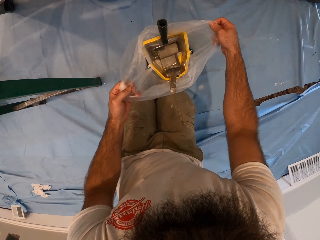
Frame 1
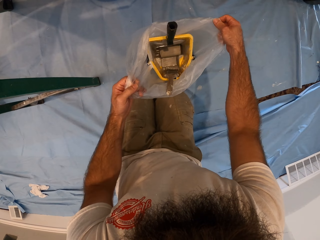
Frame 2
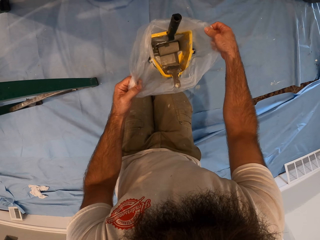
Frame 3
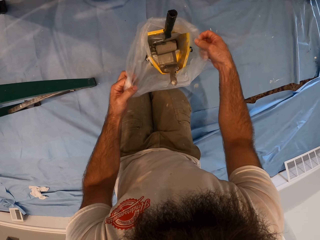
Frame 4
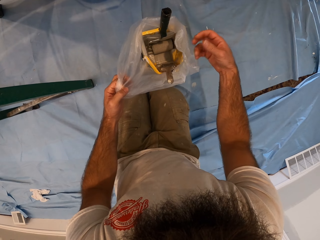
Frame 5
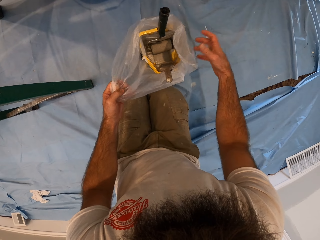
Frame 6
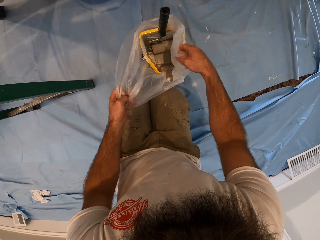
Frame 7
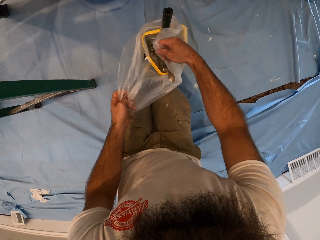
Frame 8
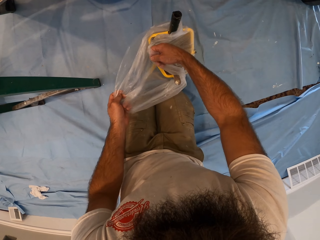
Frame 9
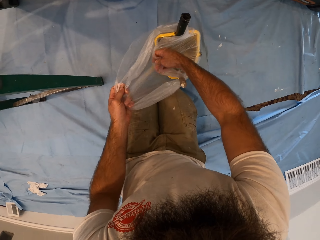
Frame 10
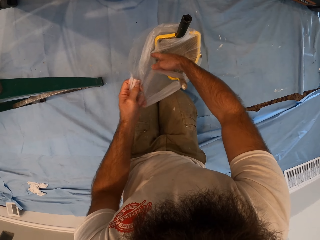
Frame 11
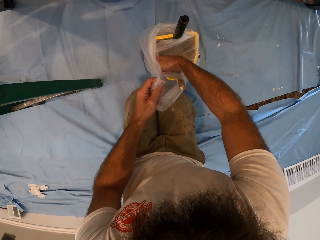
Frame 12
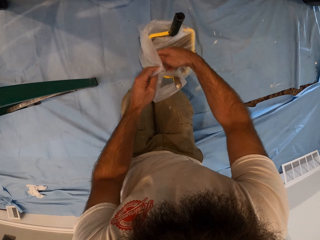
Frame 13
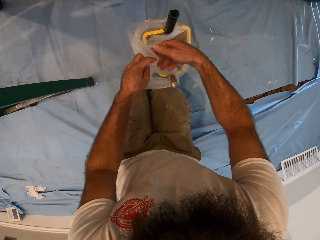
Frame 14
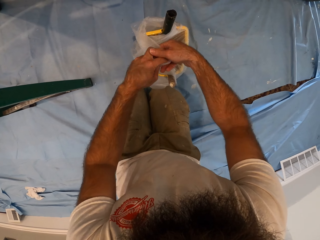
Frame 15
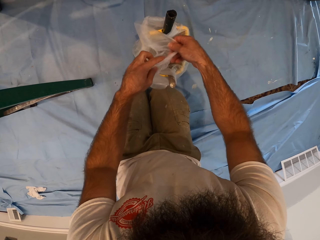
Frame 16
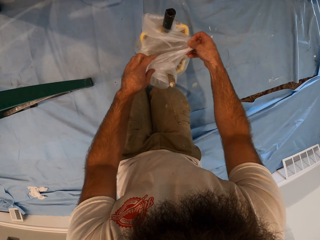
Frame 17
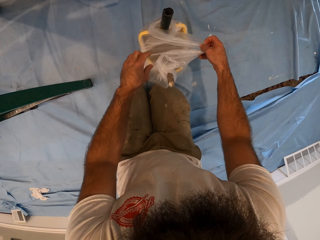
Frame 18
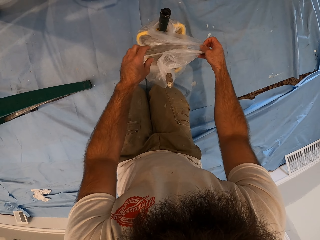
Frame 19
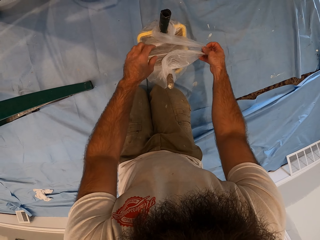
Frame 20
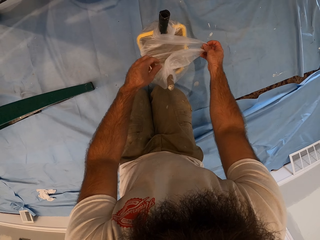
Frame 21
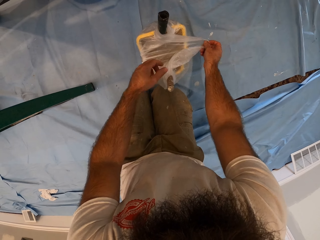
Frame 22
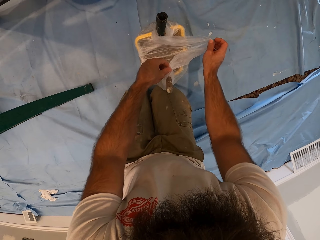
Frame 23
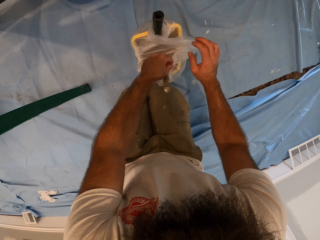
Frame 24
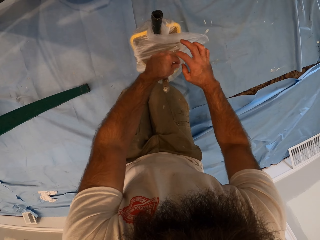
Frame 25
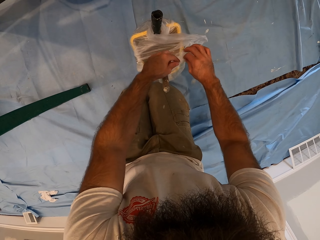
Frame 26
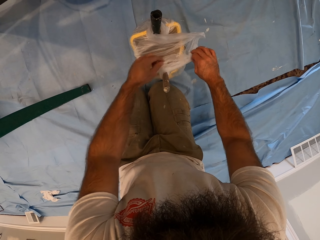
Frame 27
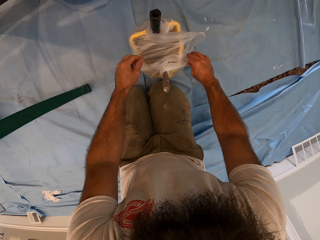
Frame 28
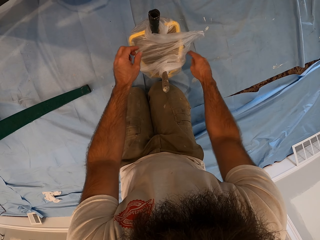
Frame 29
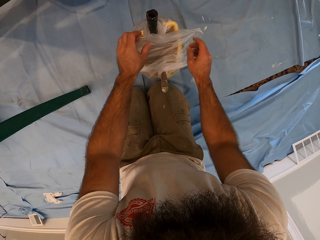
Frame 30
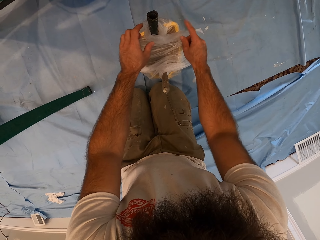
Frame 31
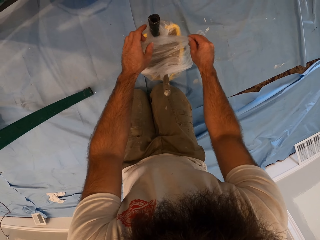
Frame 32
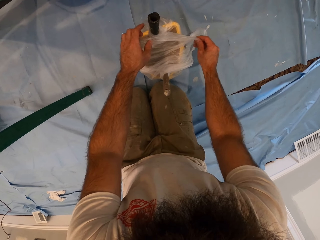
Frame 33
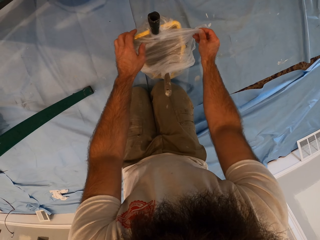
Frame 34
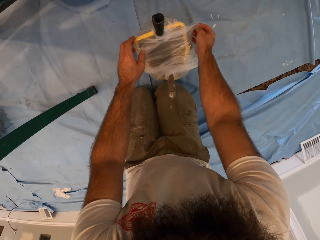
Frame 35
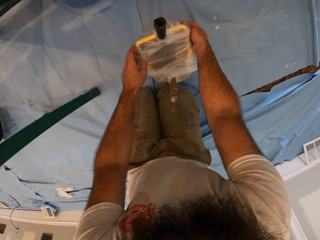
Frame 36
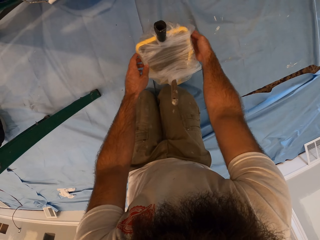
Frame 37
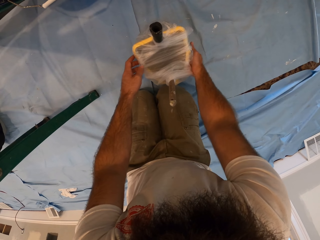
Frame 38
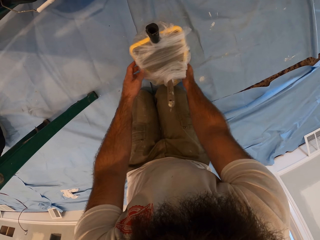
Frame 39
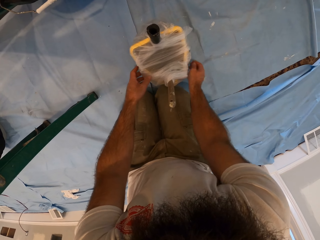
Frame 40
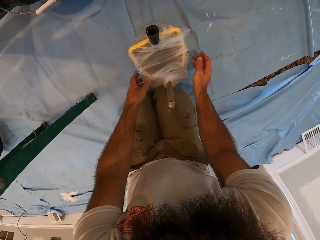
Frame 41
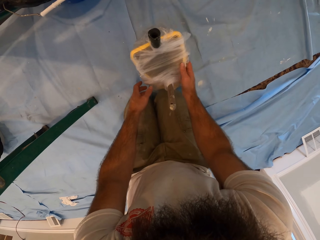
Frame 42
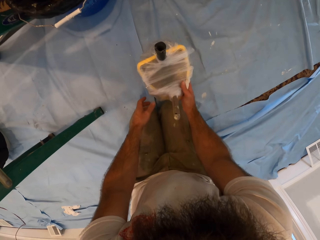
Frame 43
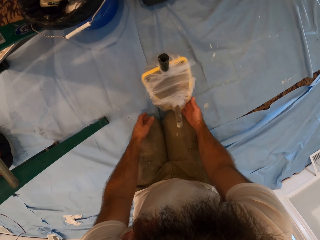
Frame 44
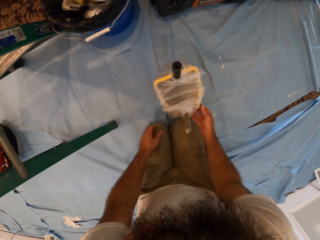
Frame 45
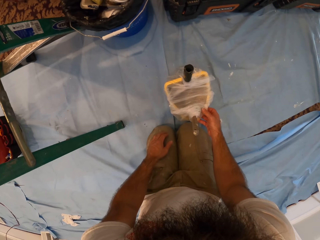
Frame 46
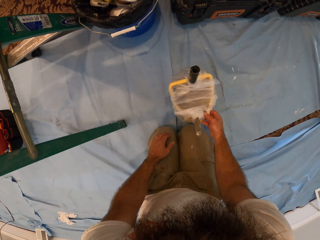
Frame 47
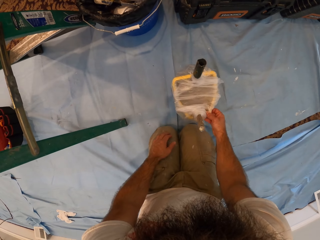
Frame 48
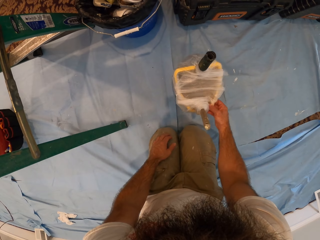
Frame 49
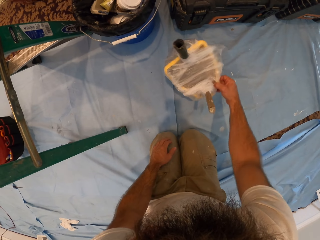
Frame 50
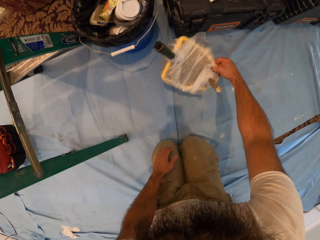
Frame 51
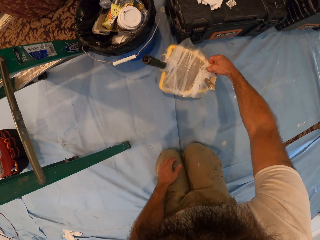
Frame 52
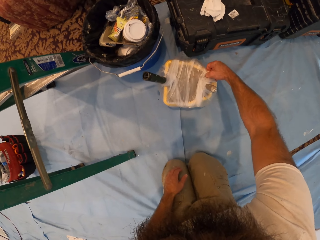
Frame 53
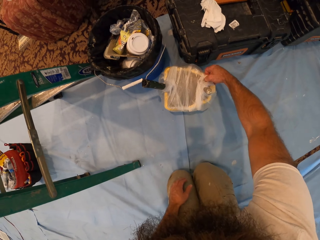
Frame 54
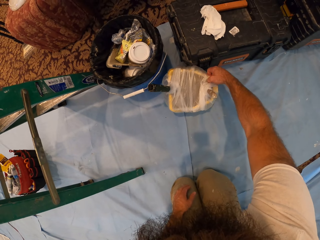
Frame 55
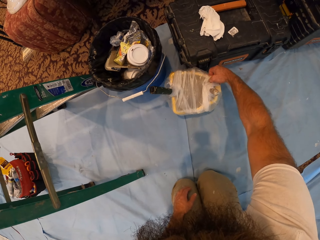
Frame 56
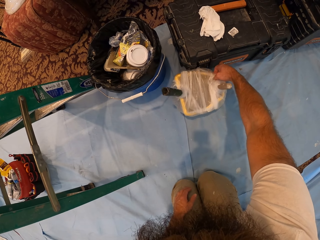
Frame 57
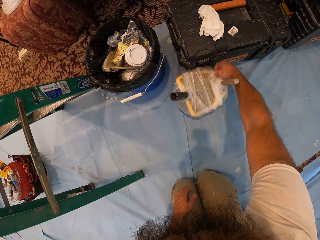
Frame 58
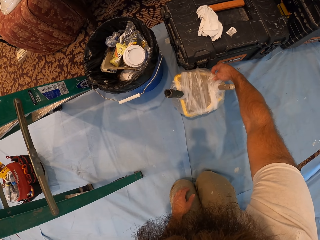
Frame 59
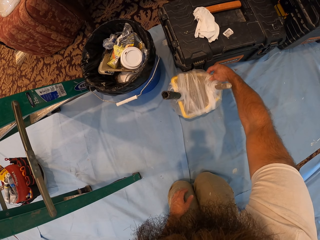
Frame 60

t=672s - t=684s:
The camera wearer repositions the paint bucket on the floor with his right hand.

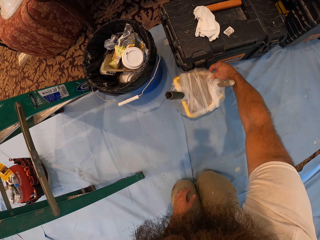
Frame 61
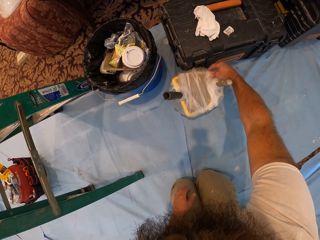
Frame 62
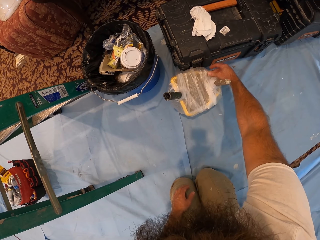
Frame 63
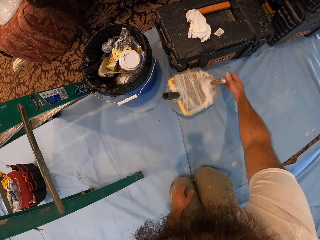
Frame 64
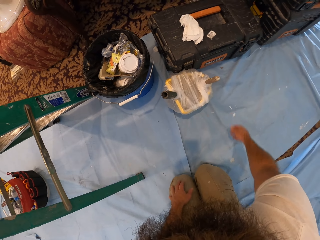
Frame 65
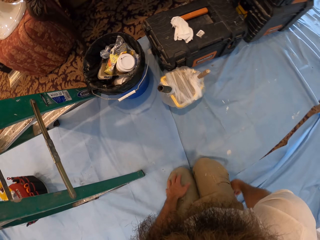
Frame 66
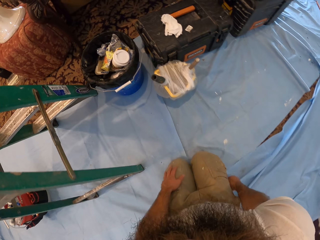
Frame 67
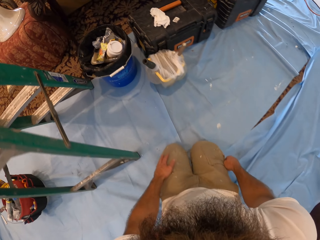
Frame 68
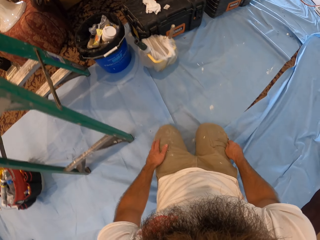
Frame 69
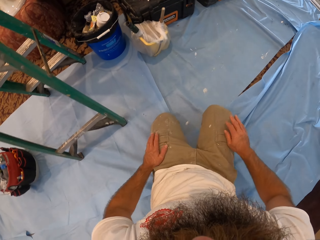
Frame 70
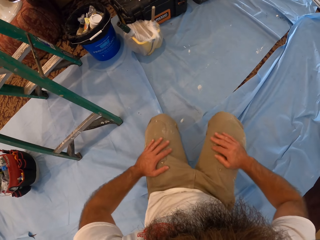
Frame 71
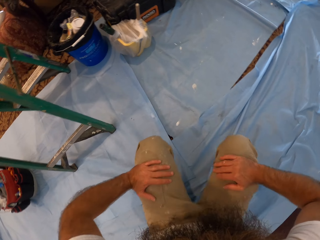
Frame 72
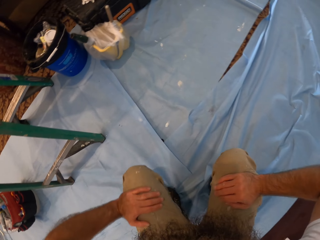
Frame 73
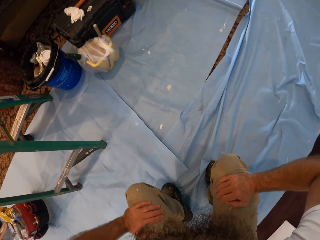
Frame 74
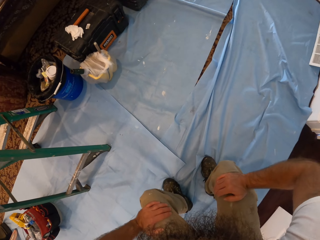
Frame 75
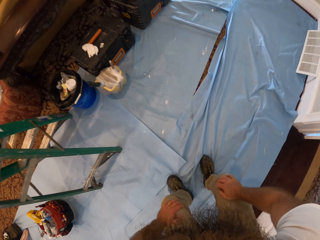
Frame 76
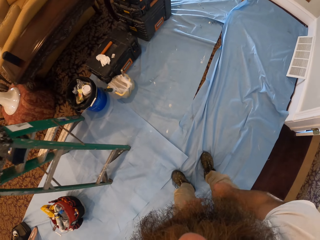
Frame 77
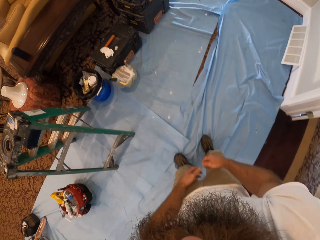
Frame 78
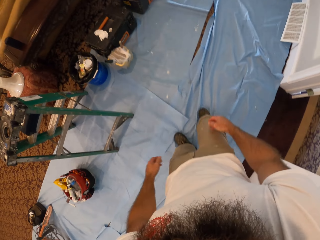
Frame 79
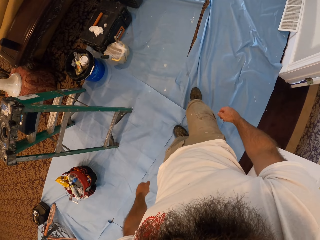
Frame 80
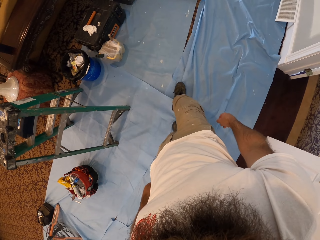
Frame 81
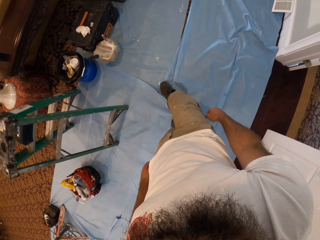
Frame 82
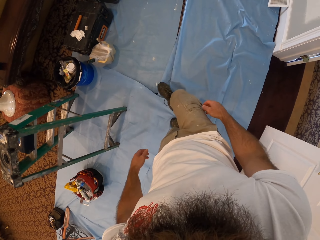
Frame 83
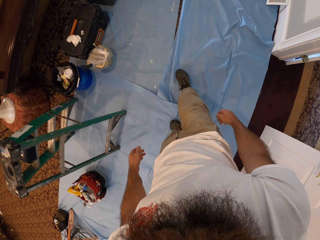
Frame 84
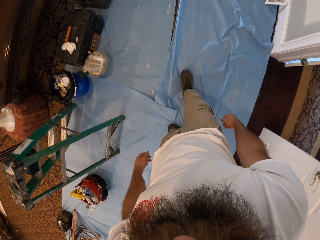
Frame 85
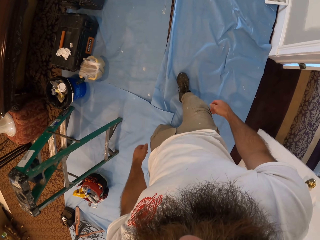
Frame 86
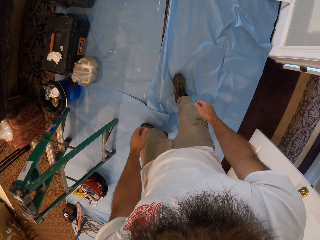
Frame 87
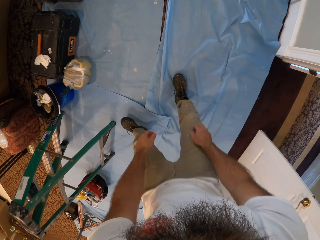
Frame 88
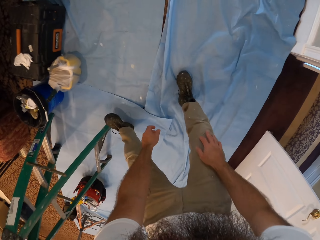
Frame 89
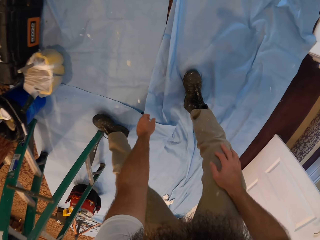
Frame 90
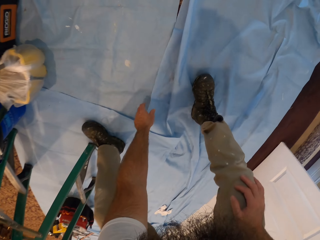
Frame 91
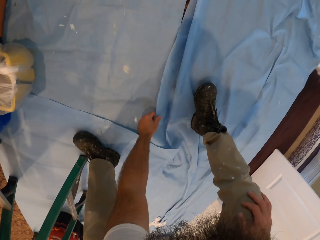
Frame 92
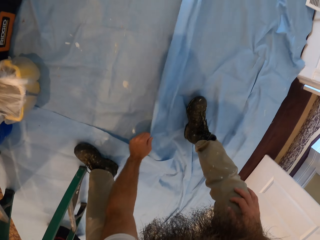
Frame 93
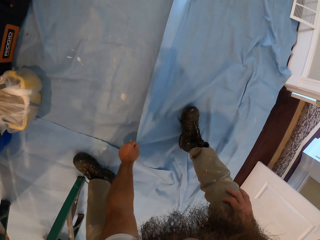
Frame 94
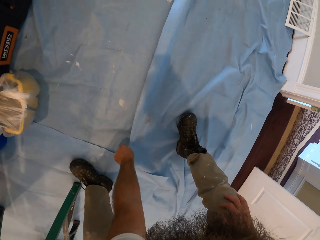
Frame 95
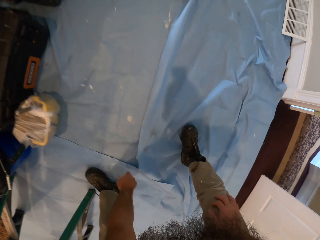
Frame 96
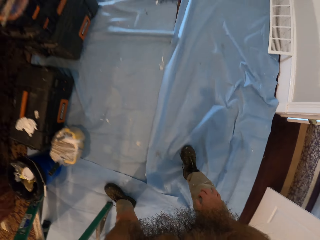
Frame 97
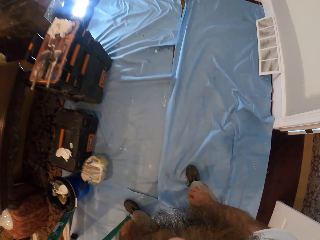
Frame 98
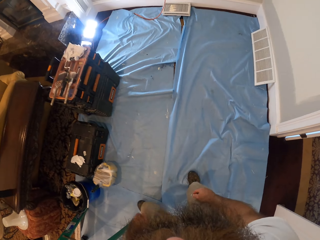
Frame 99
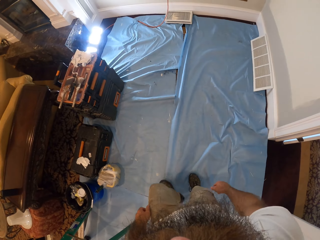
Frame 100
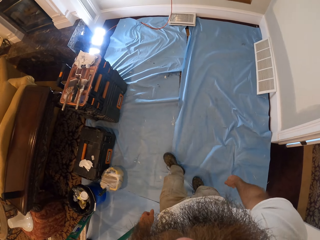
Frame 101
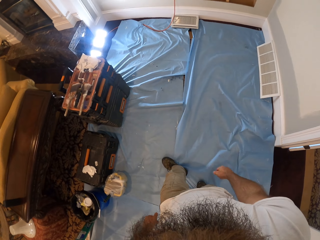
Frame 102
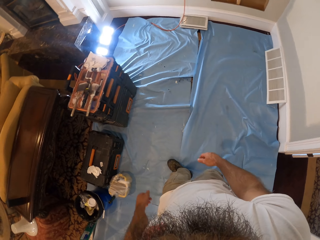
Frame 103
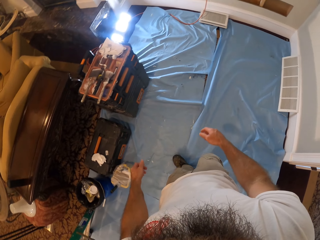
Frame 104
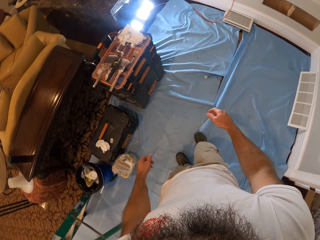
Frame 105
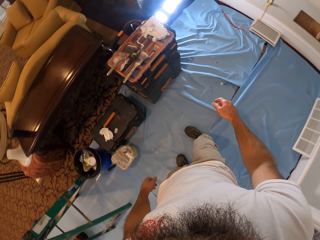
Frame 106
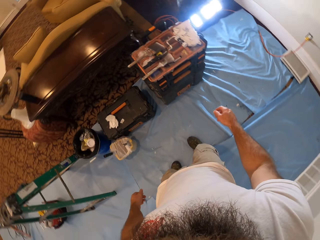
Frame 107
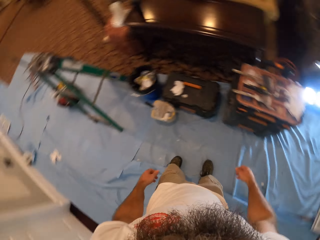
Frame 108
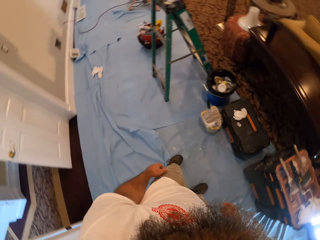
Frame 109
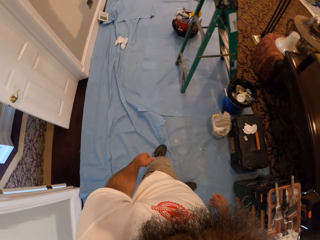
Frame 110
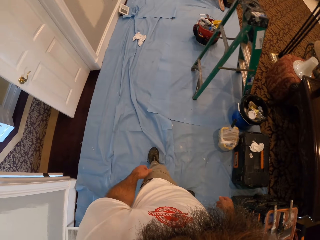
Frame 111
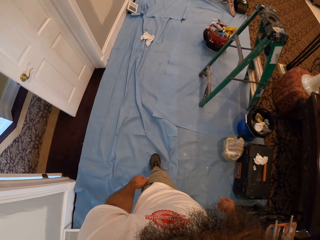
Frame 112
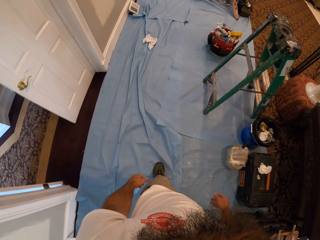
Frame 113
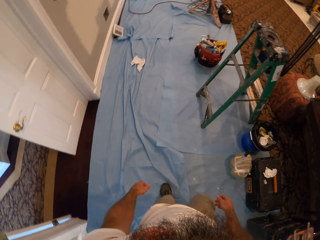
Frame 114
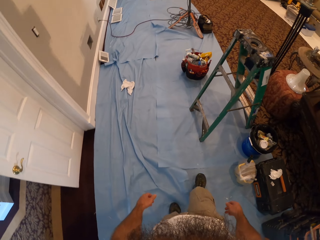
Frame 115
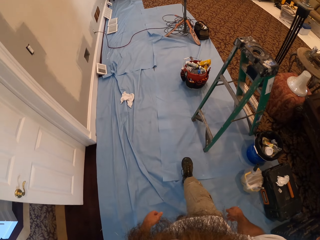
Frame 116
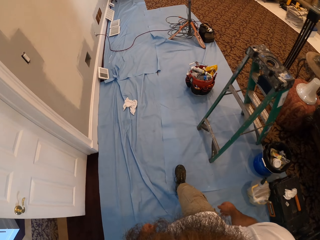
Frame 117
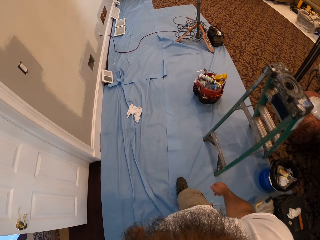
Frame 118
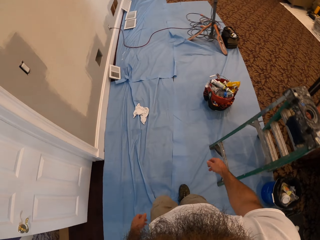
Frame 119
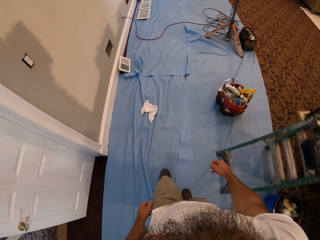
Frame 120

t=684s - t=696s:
The camera wearer stands in the room. He drags the foot on the floor cover. He adjusts a nylon on the floor with his left hand. He moves in the room.
